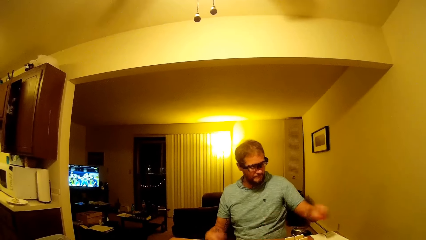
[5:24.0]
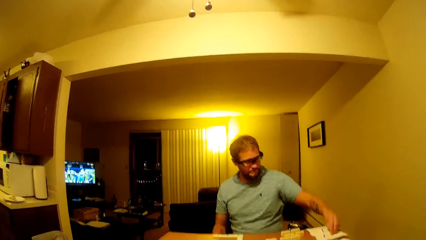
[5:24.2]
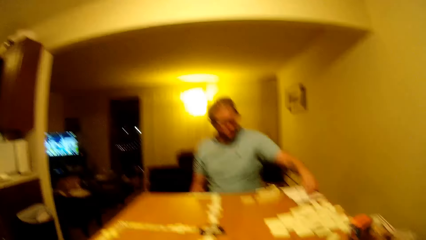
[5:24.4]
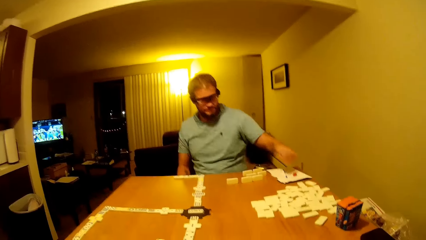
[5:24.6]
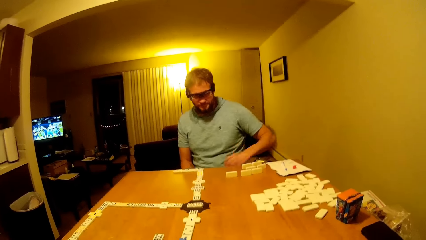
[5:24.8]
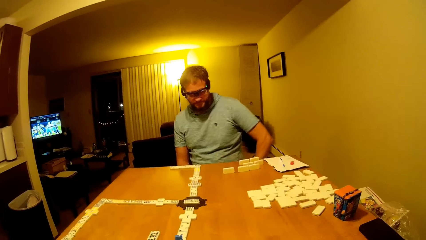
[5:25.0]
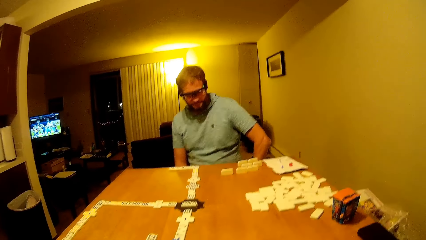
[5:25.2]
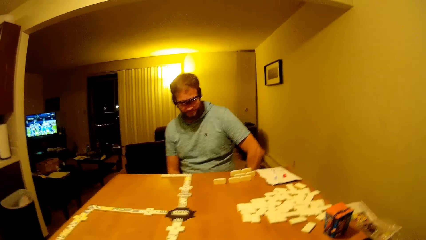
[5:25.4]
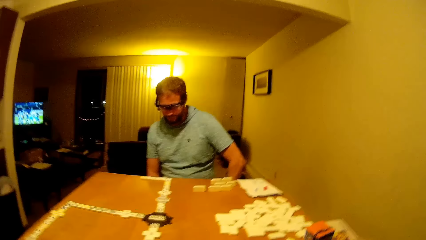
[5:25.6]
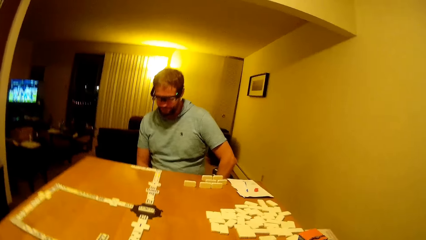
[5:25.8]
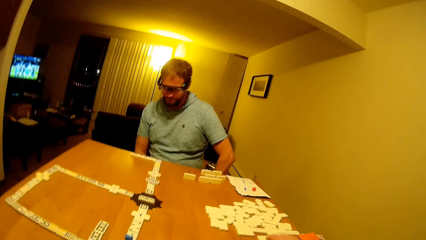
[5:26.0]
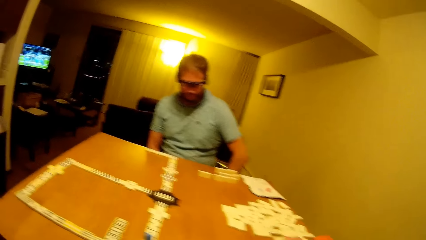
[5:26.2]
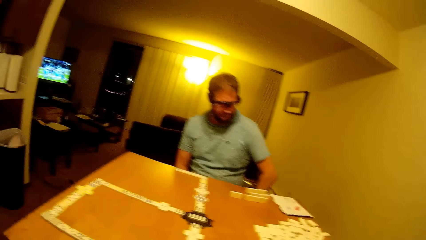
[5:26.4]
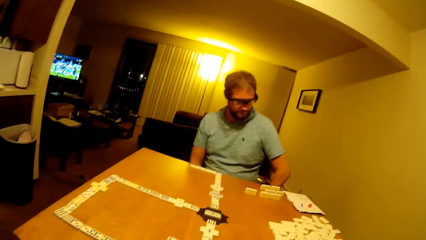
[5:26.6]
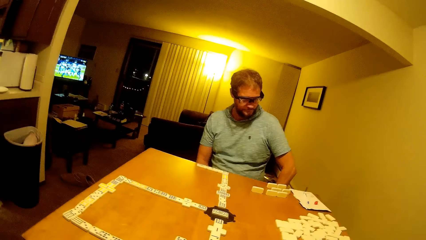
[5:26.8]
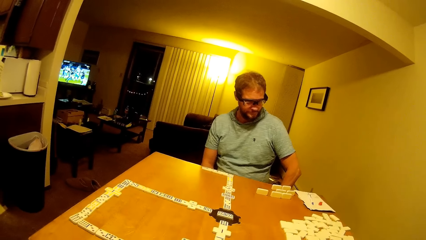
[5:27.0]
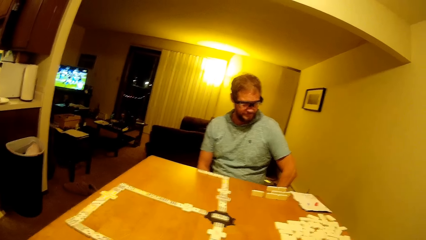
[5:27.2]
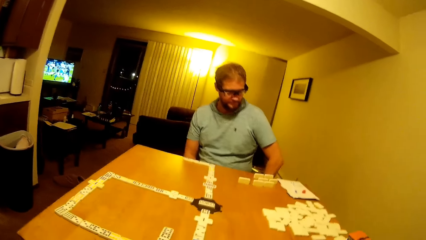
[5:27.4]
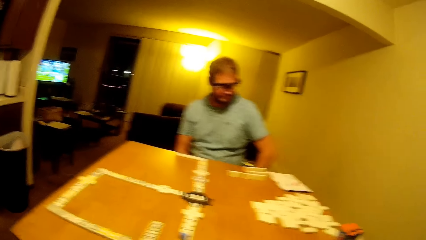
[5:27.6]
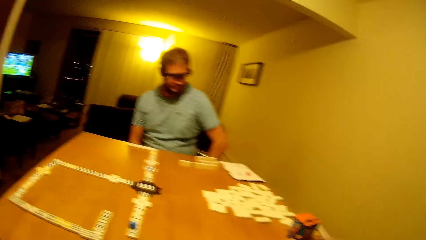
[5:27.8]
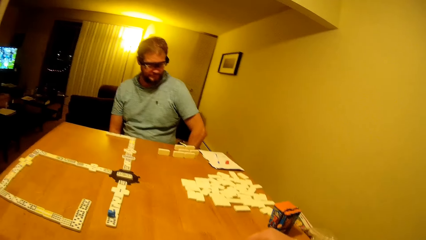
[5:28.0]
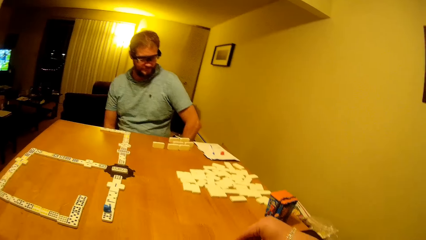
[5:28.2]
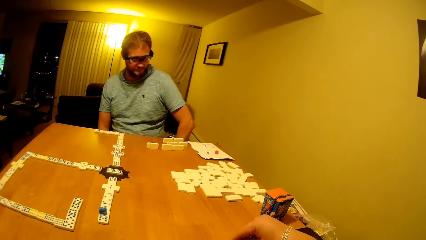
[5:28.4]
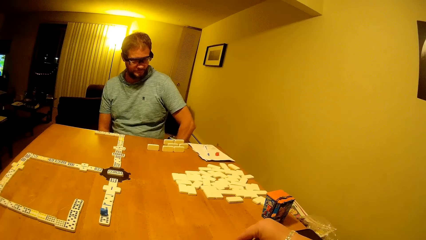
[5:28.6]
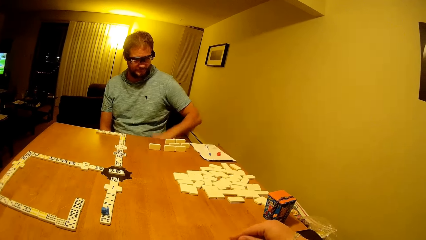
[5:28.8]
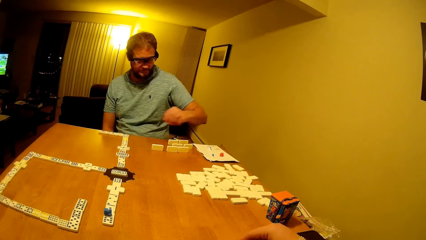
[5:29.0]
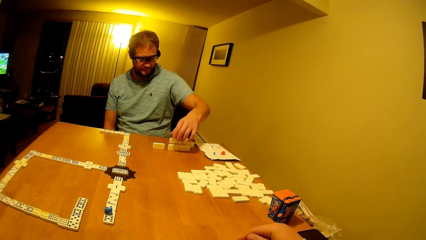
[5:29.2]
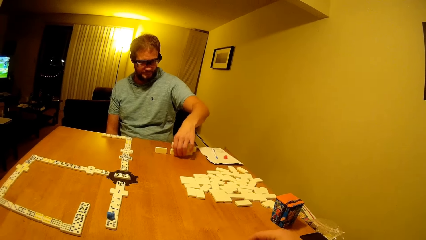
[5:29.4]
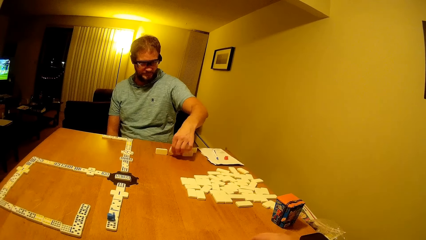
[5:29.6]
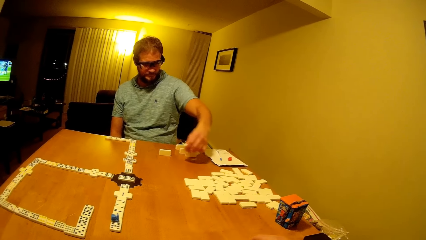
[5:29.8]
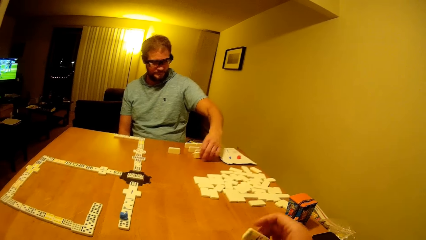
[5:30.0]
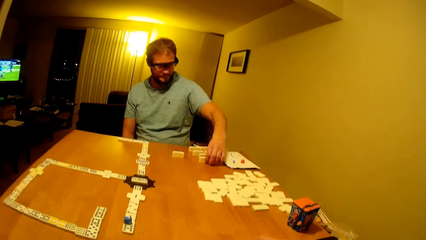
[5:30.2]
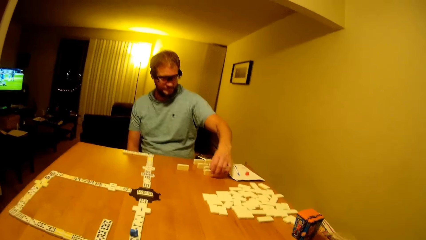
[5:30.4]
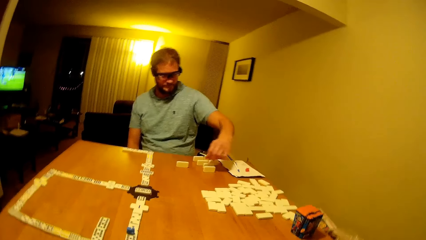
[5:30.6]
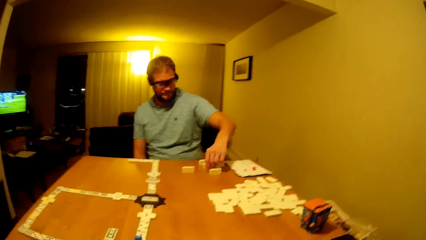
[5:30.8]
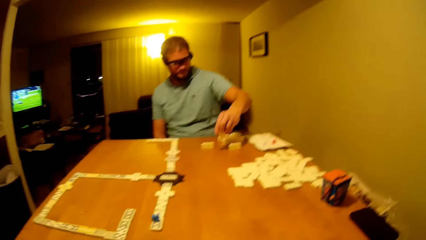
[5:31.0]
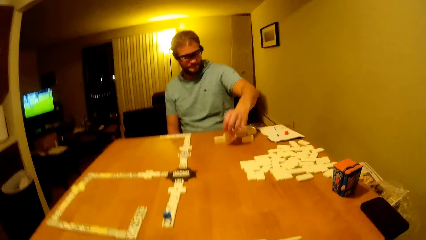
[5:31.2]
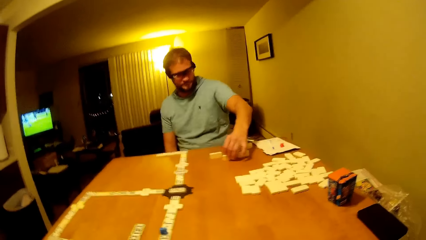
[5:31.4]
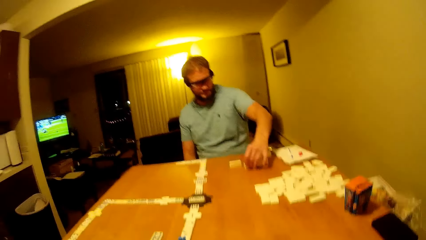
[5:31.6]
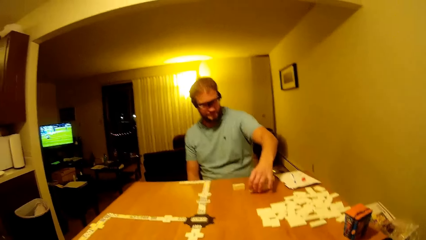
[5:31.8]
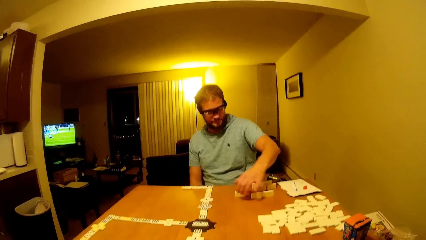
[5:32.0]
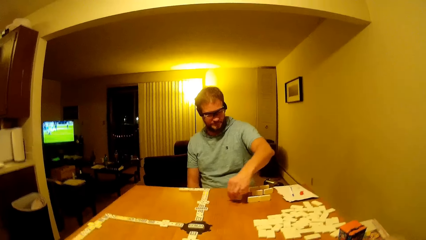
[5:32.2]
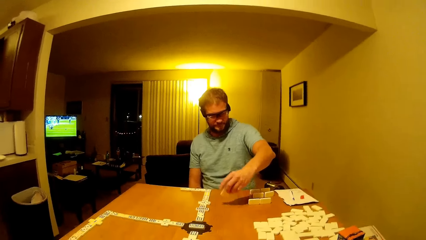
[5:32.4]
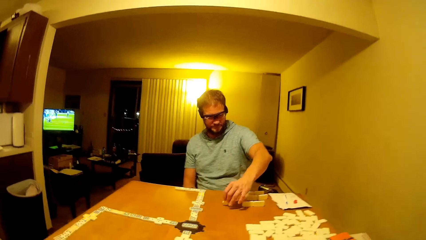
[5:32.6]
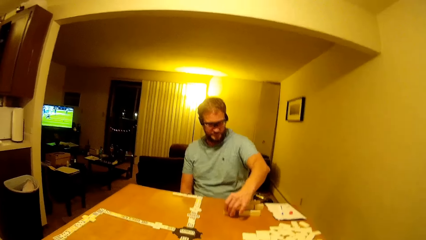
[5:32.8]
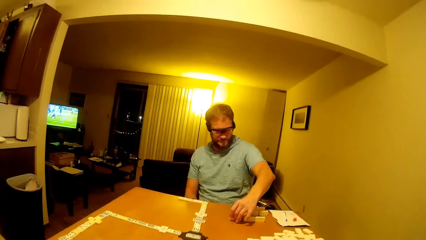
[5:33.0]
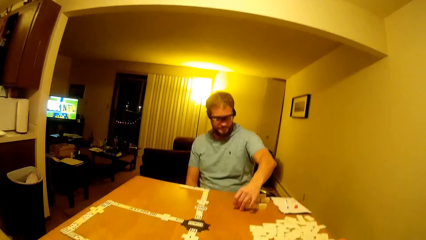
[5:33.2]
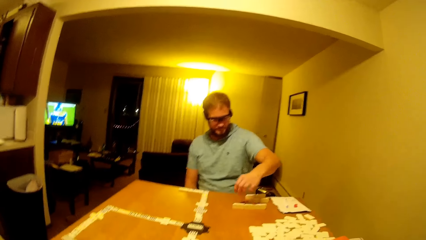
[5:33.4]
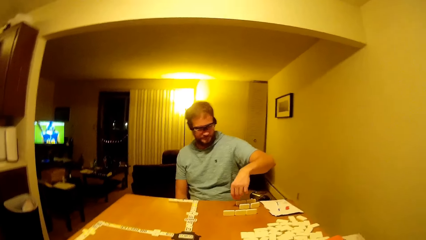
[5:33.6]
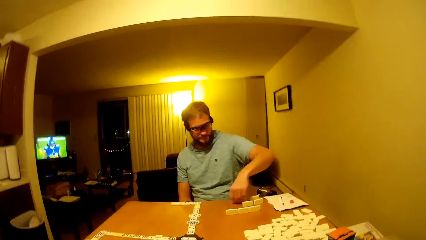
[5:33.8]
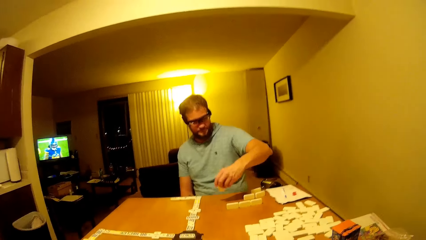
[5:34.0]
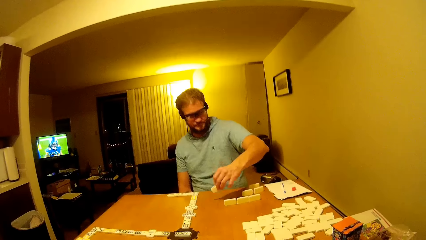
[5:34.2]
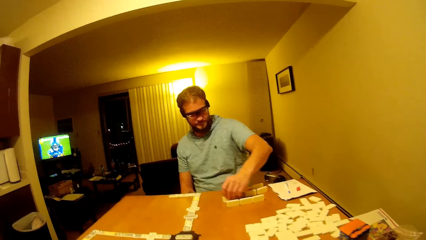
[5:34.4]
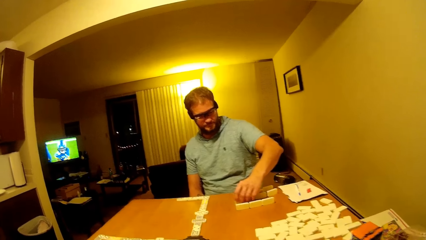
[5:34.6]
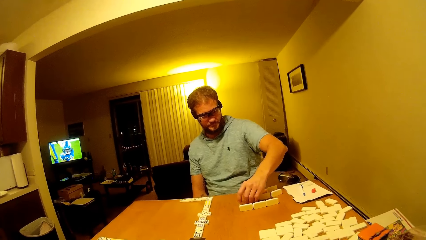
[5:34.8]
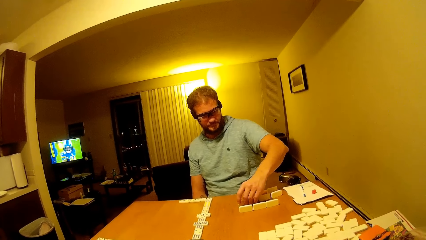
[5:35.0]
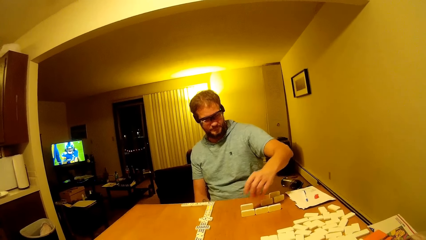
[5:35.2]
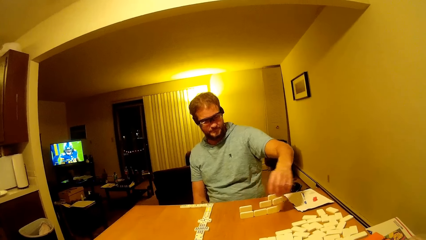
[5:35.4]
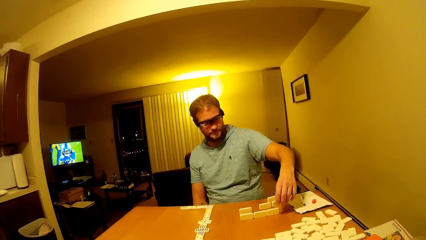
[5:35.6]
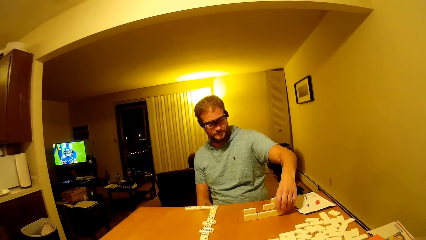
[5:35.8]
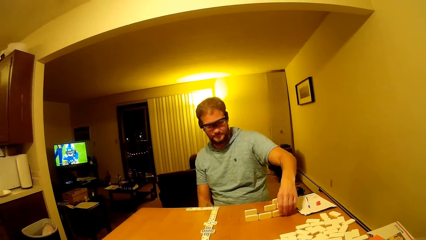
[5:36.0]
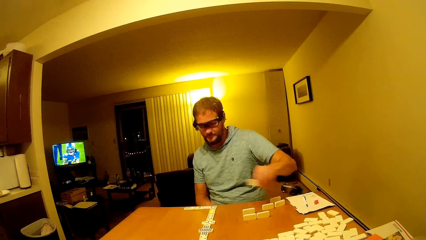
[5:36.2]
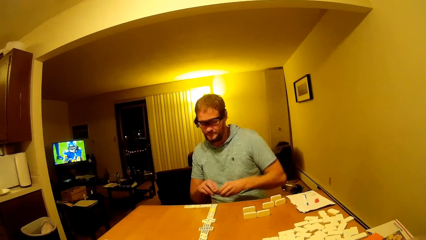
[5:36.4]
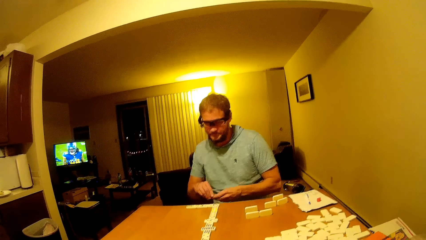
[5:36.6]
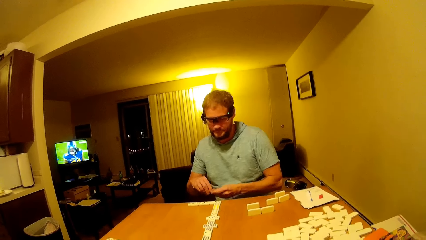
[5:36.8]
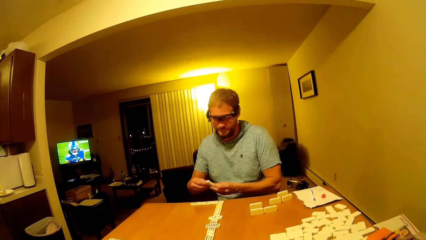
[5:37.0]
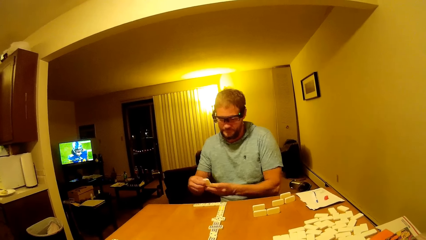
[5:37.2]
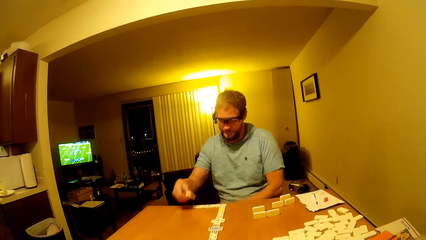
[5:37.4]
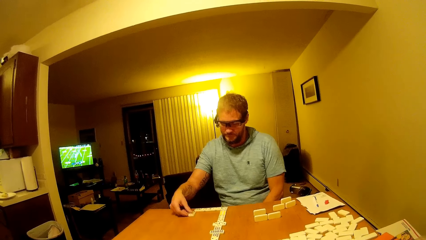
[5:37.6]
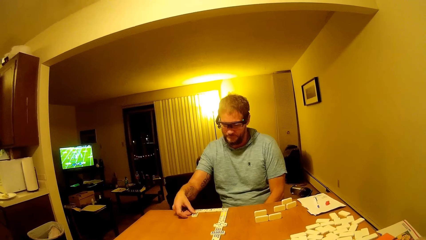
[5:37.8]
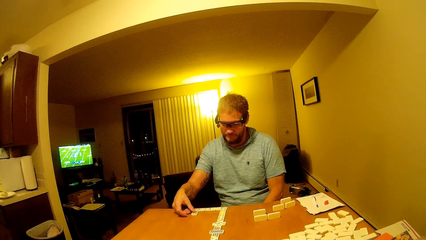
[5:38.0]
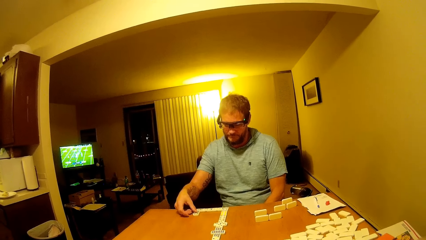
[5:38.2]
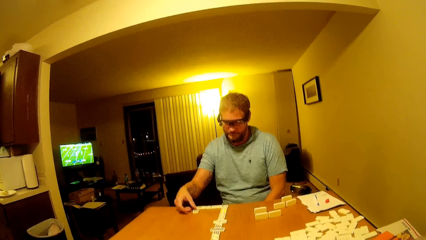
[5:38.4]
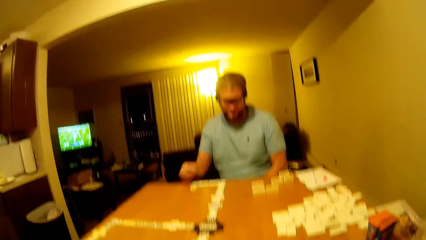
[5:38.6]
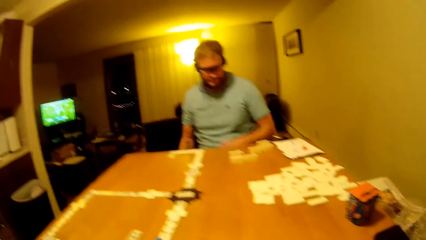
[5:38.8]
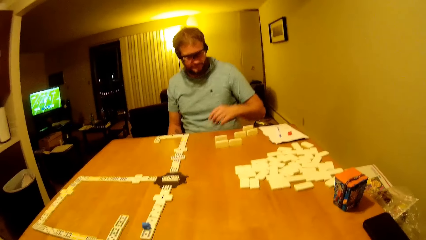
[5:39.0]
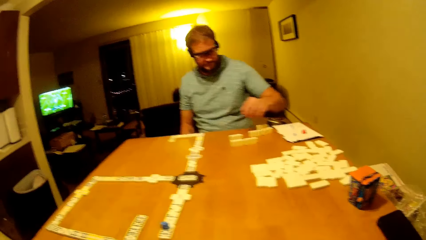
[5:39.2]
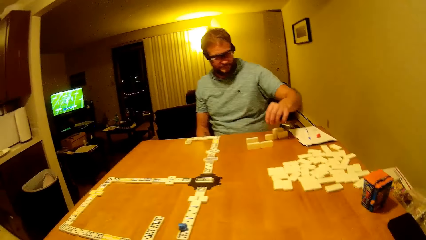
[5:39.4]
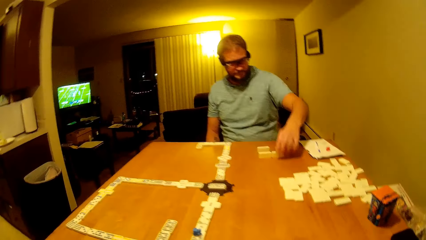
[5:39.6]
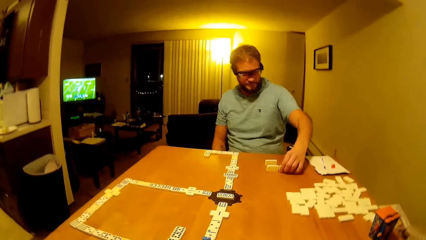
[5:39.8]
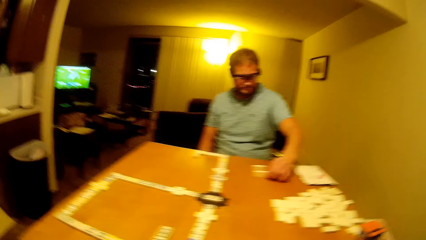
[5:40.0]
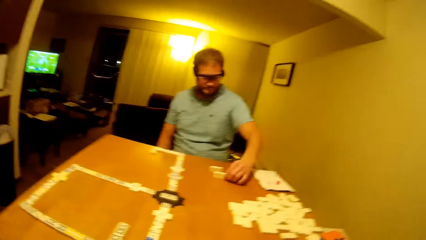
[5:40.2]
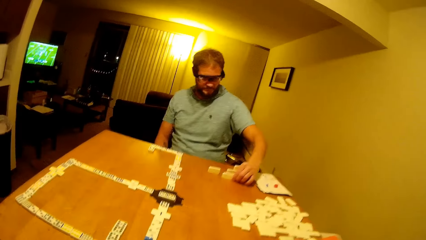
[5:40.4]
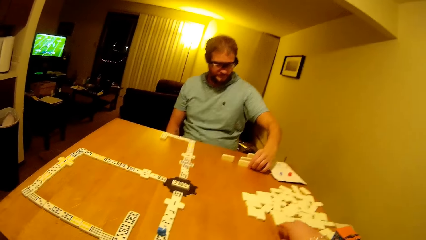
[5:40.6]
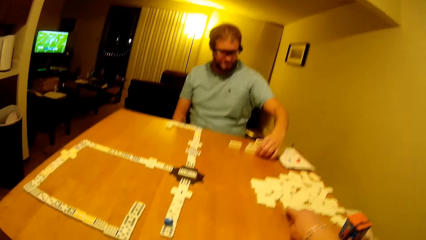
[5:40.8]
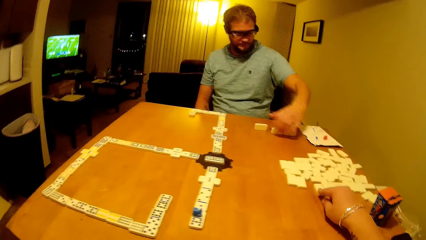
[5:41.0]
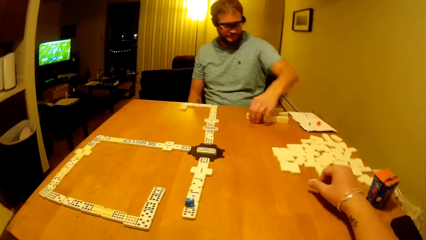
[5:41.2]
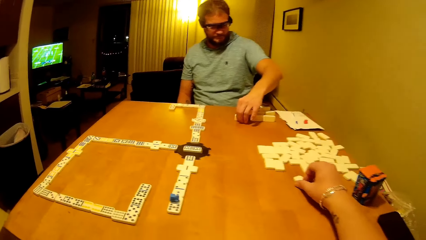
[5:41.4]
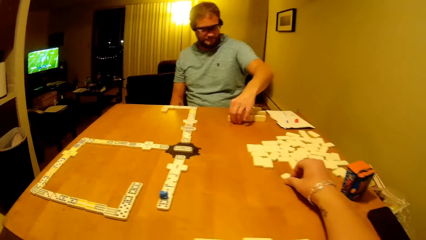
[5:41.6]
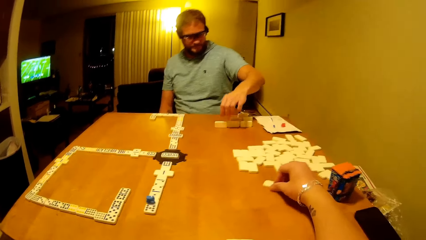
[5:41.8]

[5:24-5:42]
A man moves a red piece. The man moves his hand and puts down the domino. The man puts down his hand. The camera wearer looks at the table. The man holds the domino and moves a dice. The man puts down the domino, holds the domino, and puts down the domino. The man moves the dice. The man holds the domino and puts down the domino. The man moves the dice. The man holds the domino. The man moves the dice and puts down the domino. The man holds the domino and moves the dice. The man holds the domino with the other hand and puts down the domino. The man holds the domino and moves the dice. The camera wearer holds the domino.
